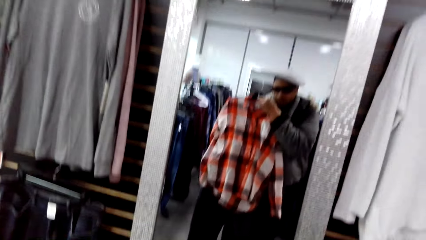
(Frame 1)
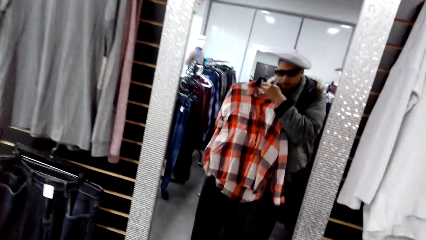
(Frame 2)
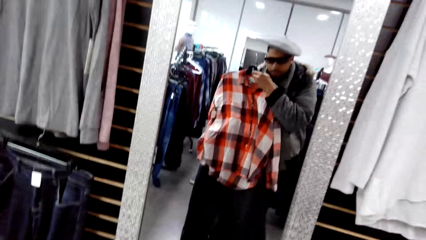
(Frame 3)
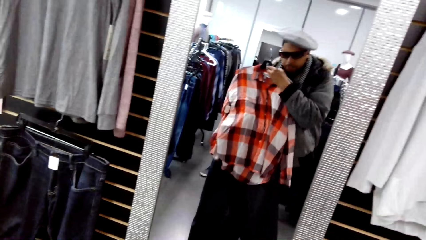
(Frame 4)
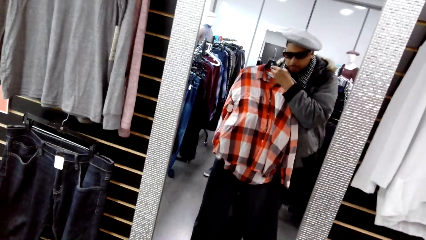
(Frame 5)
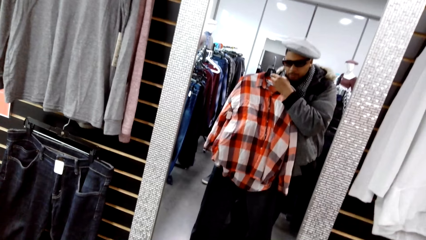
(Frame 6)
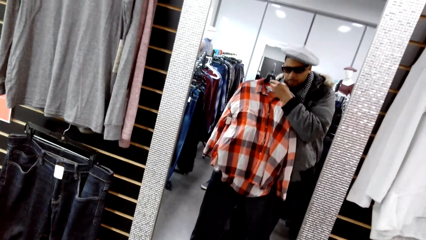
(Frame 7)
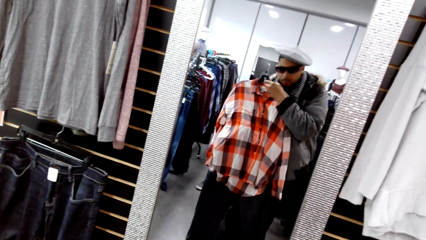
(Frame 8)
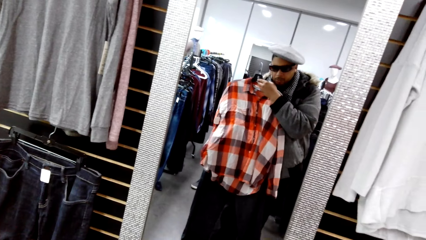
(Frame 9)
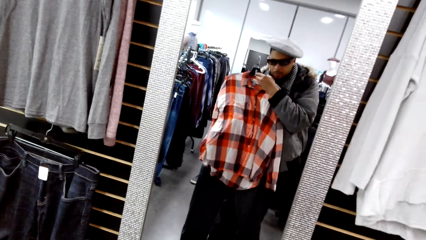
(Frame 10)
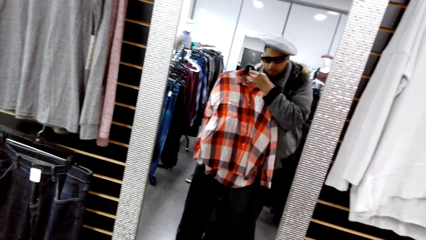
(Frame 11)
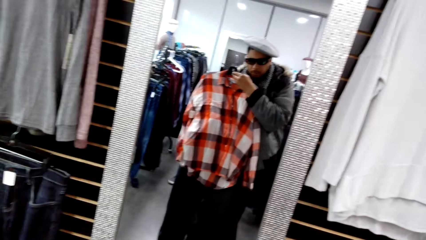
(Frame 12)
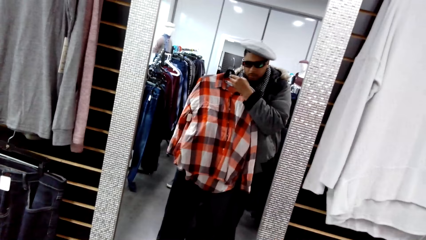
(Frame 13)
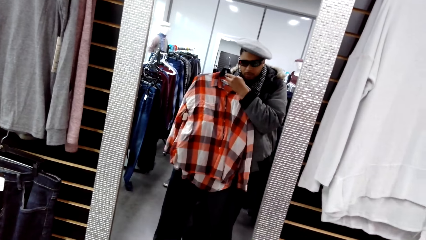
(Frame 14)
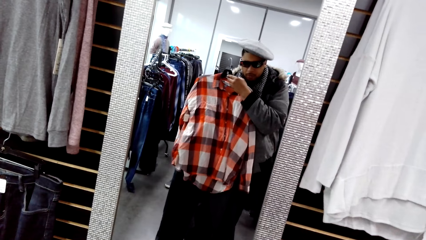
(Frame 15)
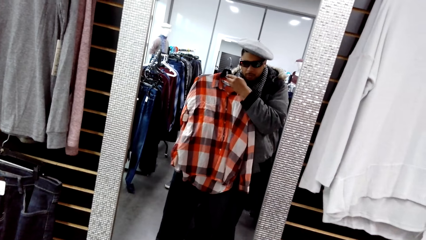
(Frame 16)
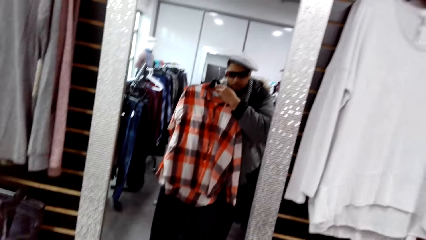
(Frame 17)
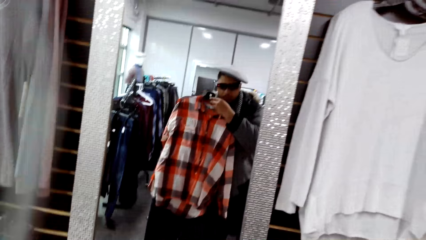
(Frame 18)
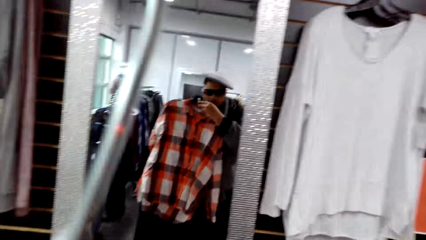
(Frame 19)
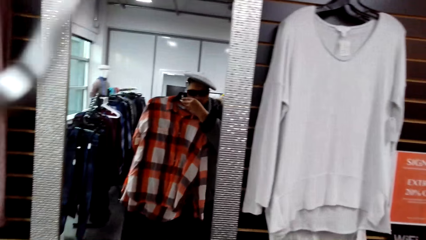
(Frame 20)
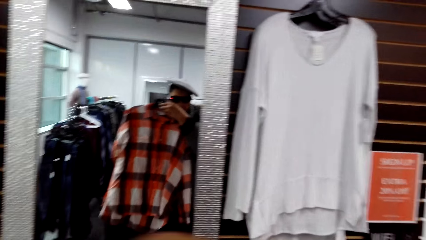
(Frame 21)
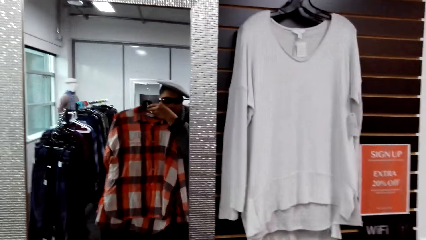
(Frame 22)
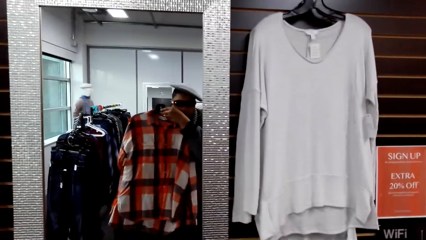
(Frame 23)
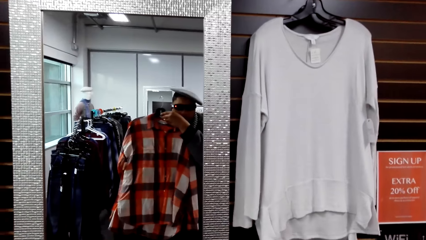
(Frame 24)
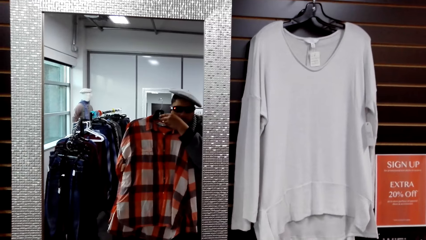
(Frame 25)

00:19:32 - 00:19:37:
The camera wearer looks at the mirror.

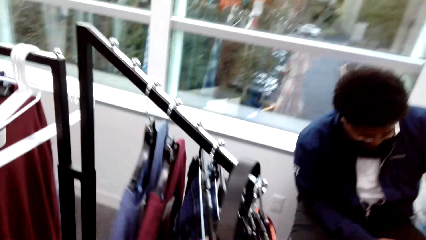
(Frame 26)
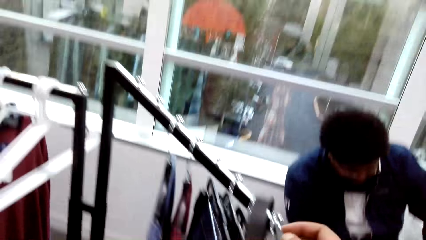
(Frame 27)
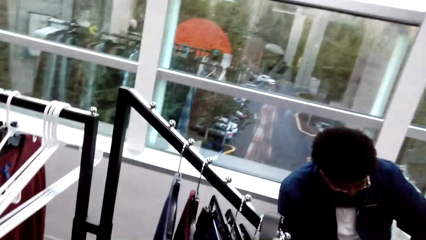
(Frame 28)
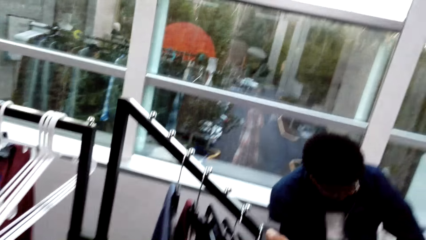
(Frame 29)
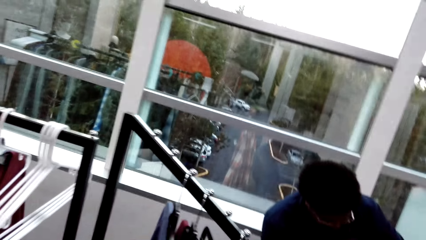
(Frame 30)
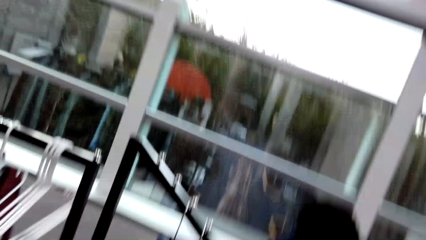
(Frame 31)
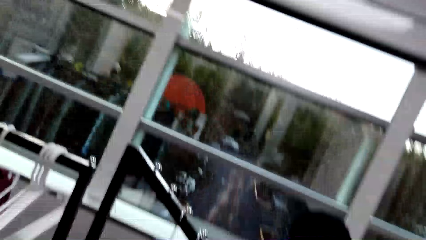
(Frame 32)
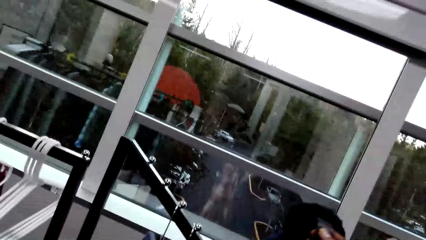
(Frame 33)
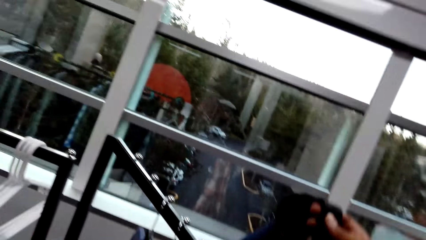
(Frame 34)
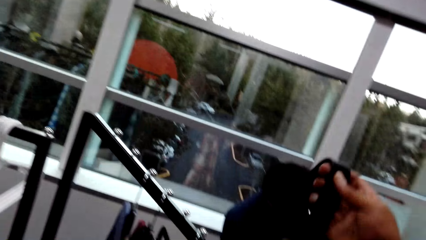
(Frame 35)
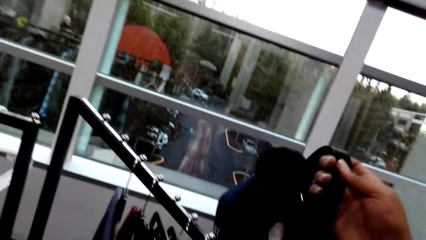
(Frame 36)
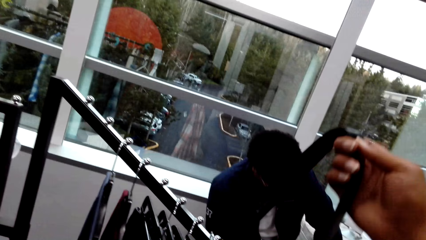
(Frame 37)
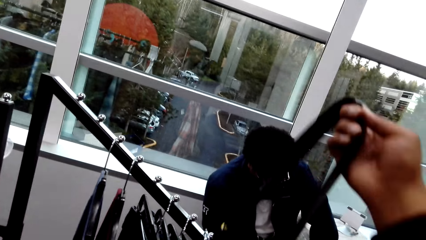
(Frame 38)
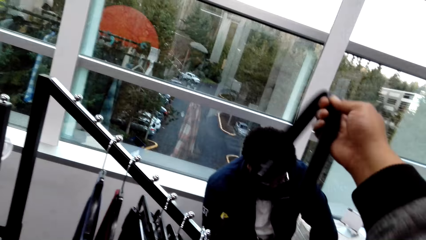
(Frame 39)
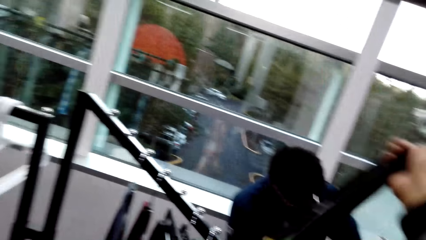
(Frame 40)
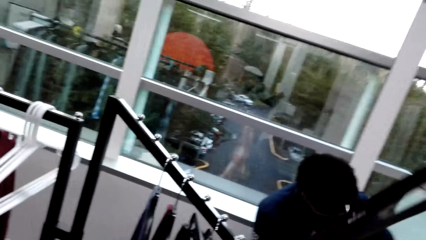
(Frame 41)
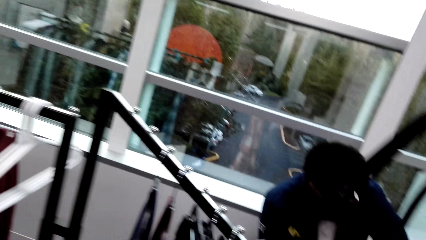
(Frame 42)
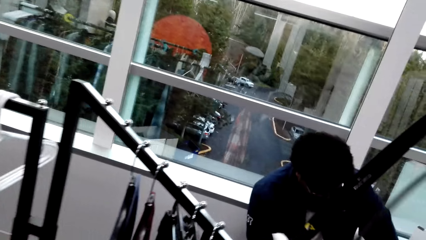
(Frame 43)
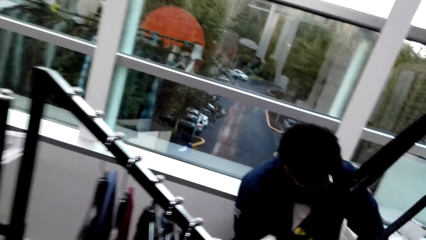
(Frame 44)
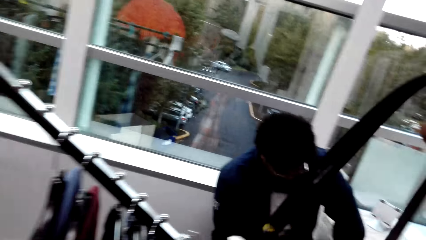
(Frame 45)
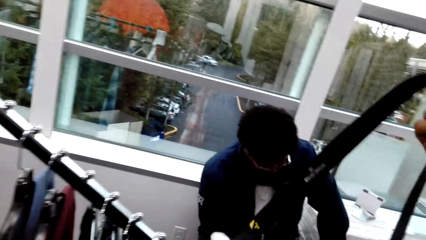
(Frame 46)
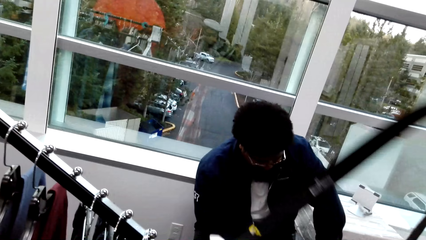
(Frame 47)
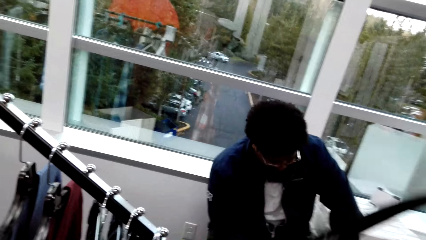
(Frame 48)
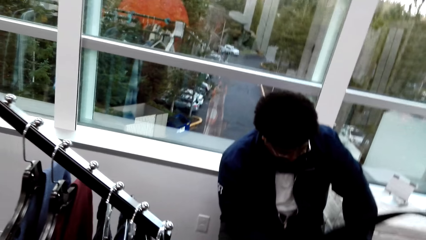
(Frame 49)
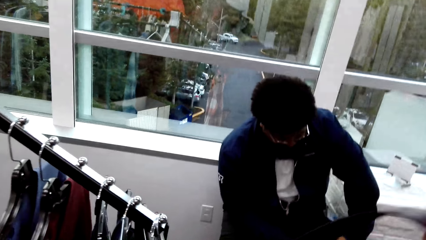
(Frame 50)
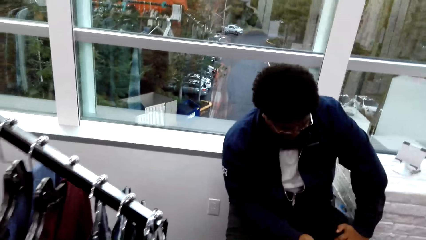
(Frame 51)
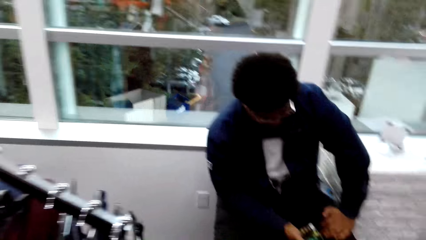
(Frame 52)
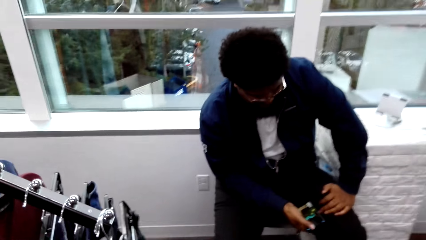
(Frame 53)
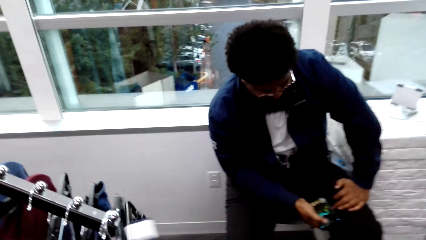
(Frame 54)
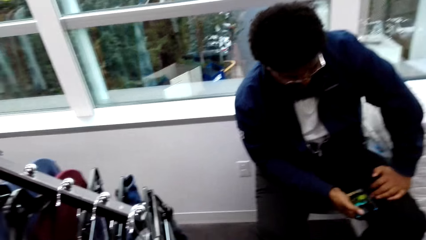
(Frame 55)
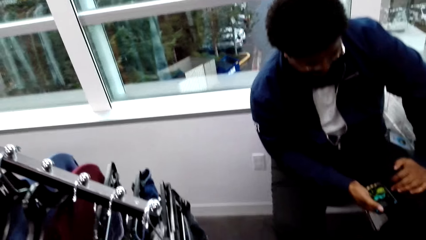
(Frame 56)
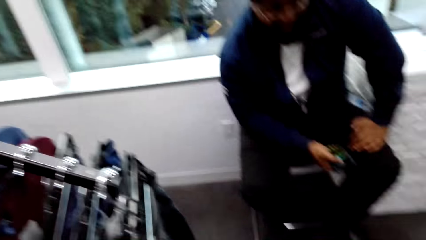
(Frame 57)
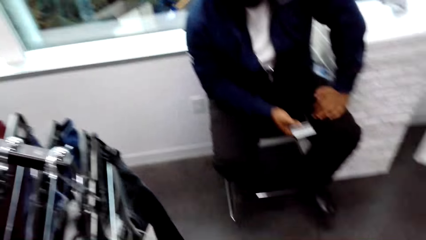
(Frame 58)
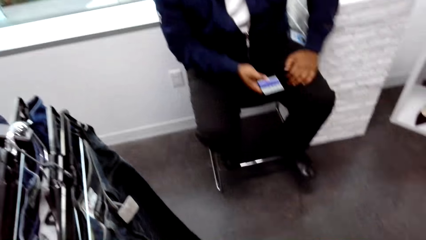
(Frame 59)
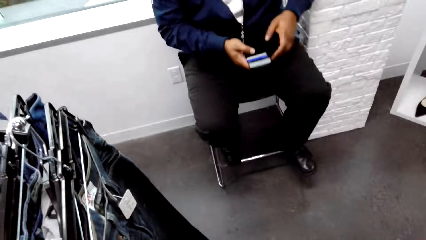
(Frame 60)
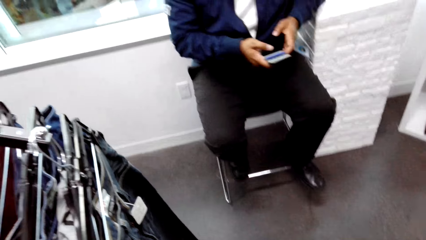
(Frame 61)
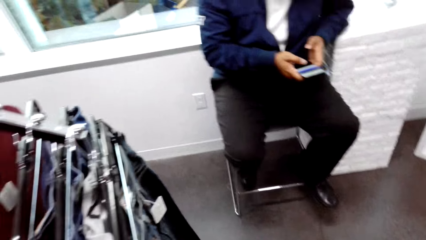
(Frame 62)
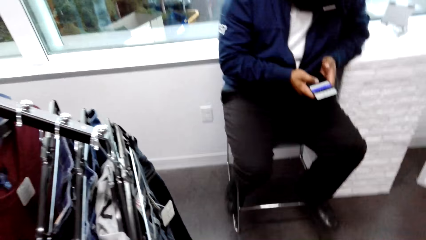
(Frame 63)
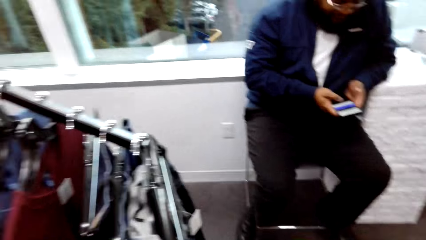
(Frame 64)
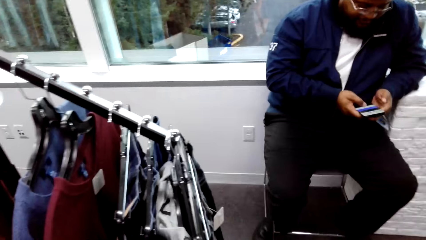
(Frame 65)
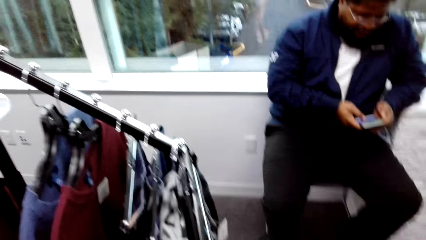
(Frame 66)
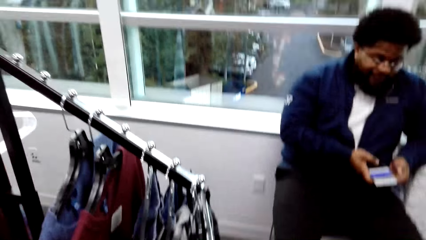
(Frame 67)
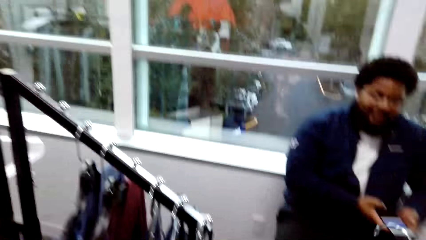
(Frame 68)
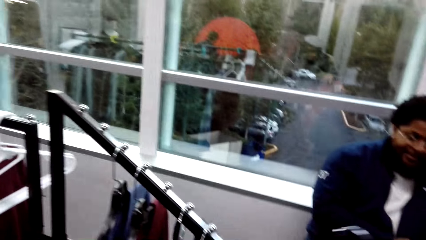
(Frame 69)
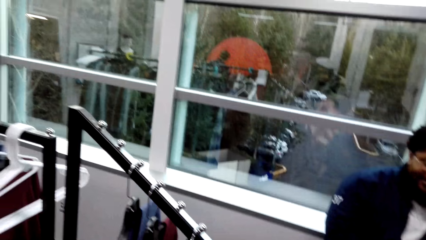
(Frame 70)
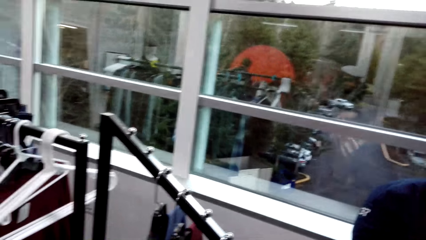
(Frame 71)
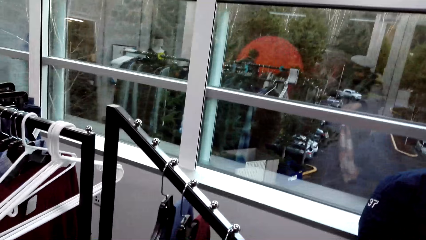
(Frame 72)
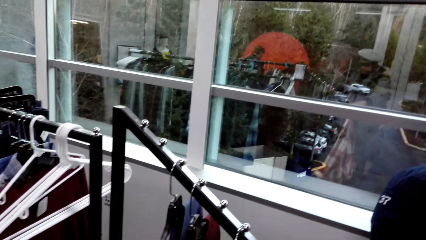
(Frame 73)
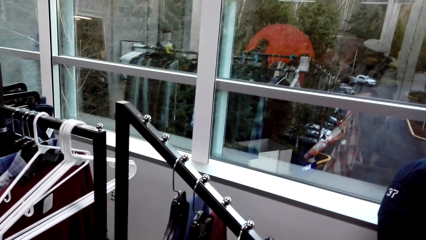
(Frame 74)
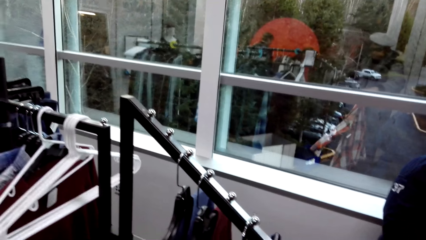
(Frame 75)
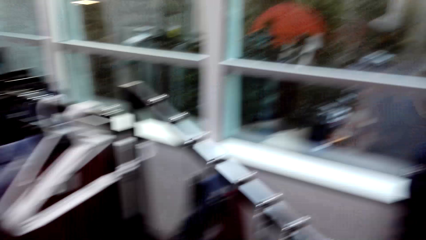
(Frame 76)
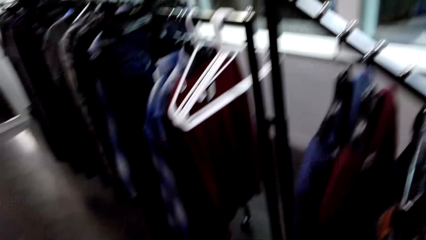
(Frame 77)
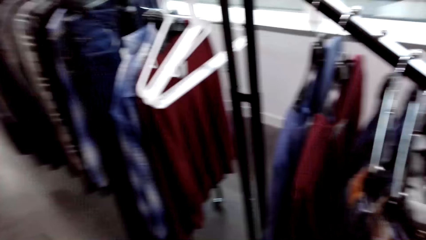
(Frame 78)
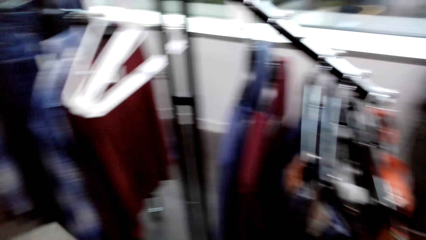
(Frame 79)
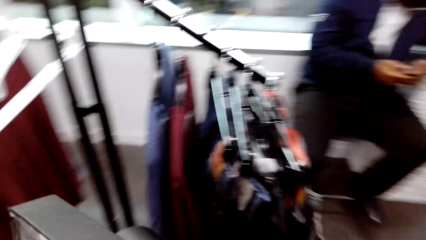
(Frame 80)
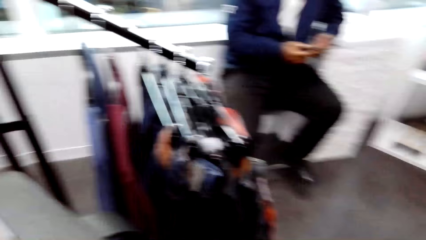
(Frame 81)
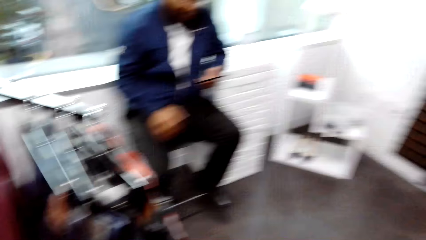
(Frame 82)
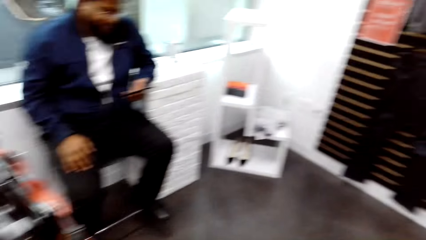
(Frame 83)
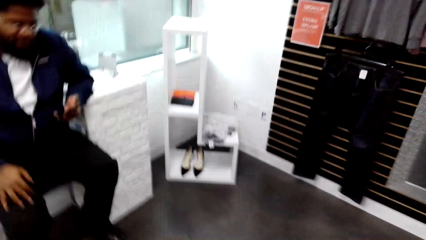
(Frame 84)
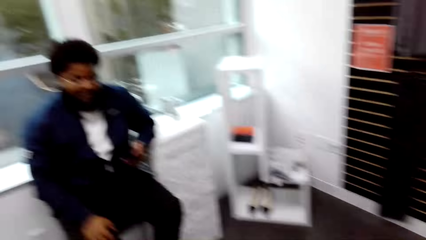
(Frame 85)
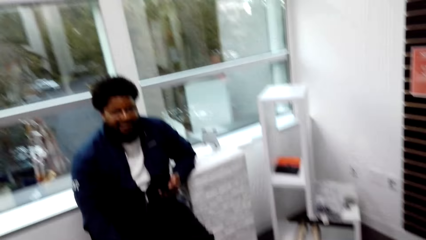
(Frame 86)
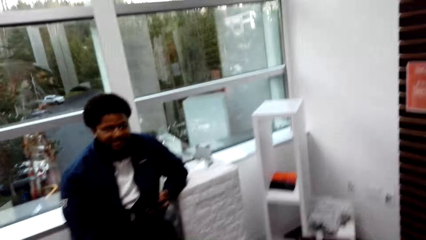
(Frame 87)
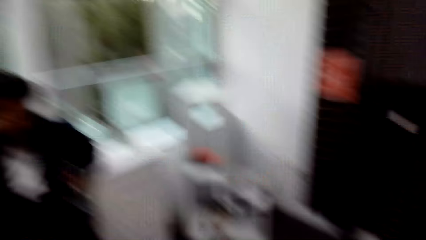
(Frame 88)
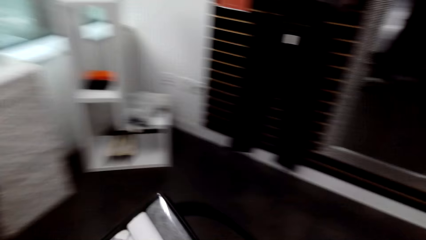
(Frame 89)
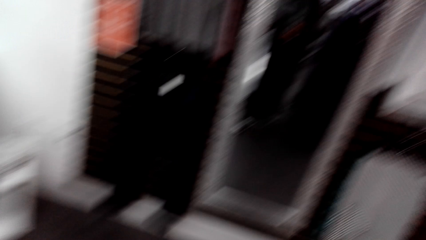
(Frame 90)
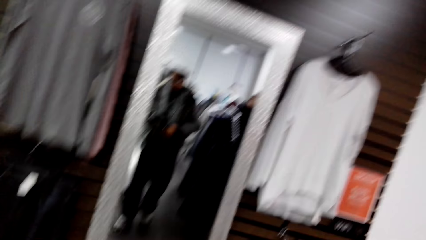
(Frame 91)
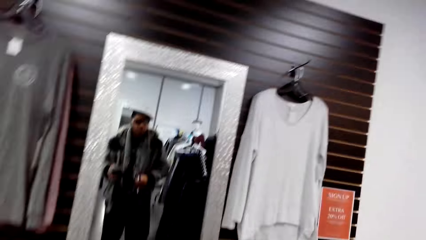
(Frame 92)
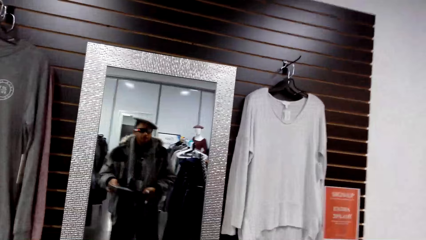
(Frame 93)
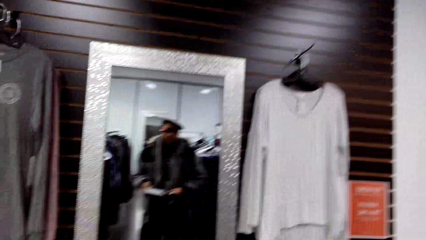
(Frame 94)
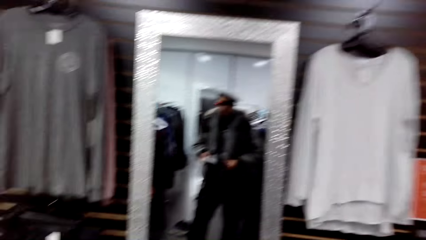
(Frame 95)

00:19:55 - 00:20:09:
The camera wearer picks the belt from the cloth rack with his right hand. A man holds the phone with his hands. The man holds the phone with his left hand. The man lowers his right hand.
